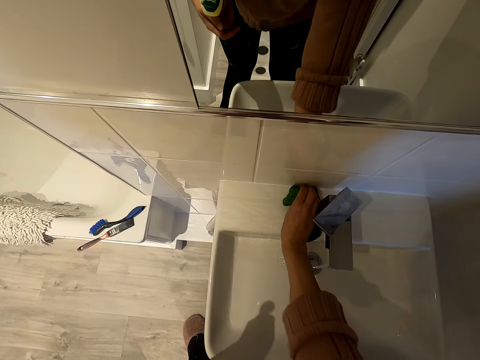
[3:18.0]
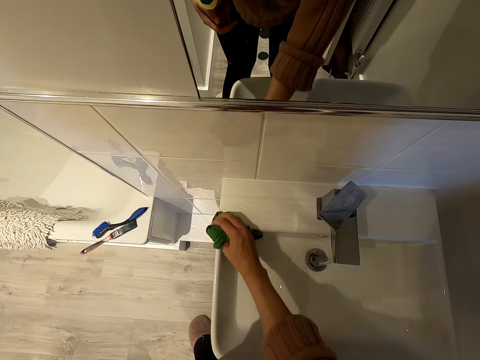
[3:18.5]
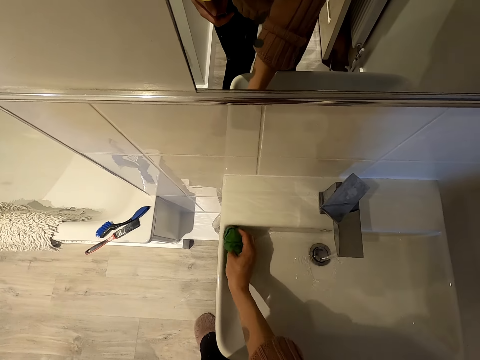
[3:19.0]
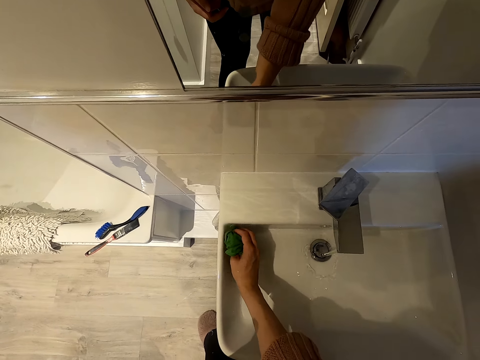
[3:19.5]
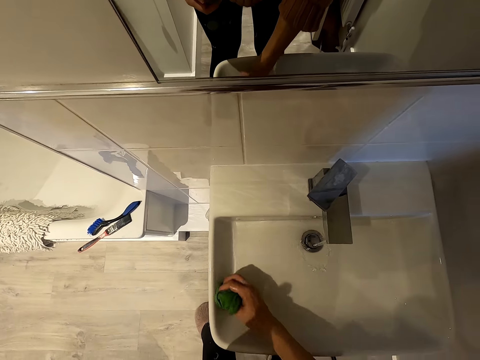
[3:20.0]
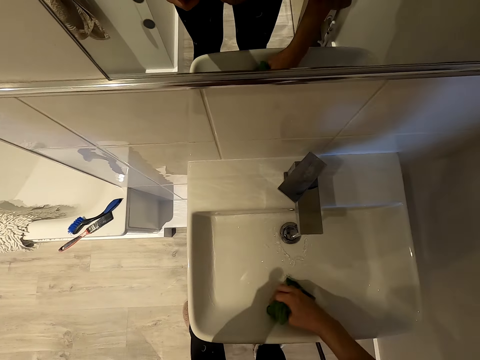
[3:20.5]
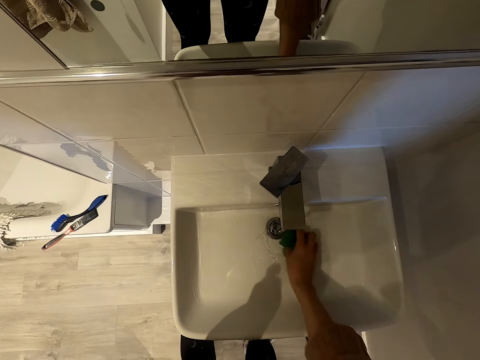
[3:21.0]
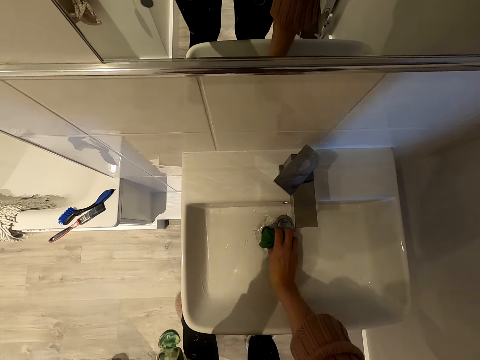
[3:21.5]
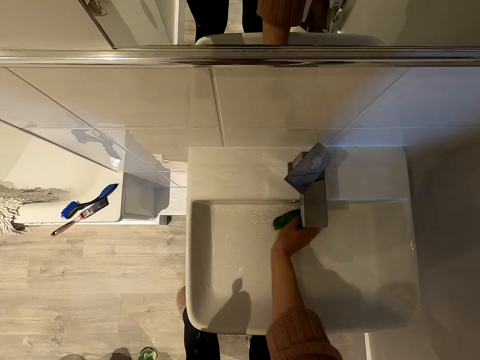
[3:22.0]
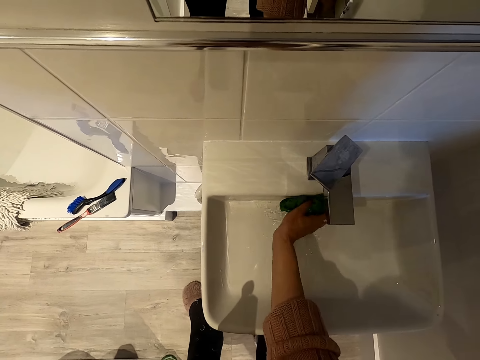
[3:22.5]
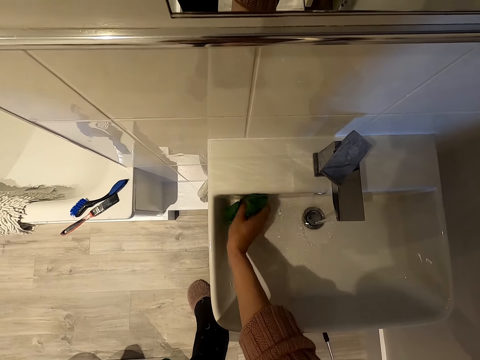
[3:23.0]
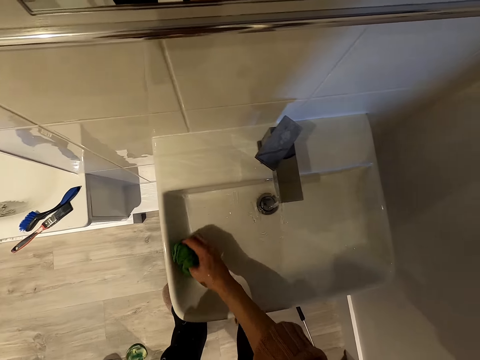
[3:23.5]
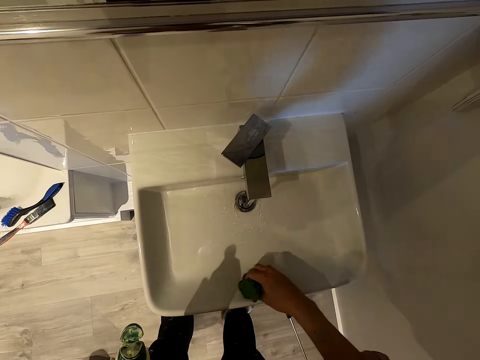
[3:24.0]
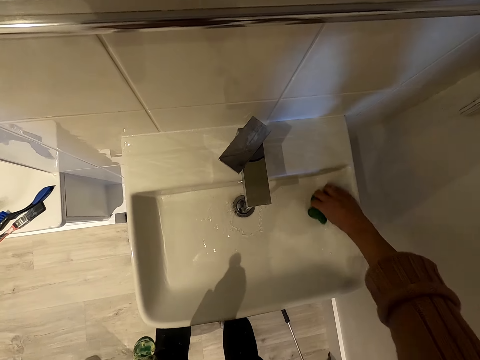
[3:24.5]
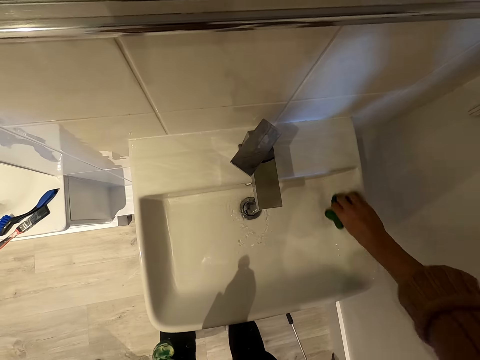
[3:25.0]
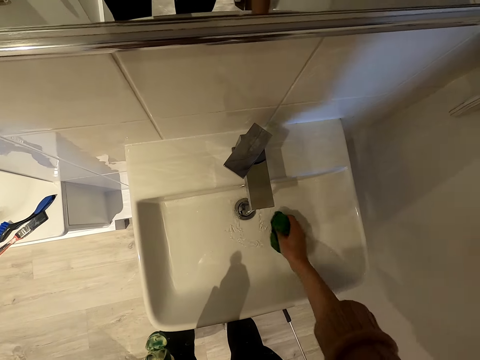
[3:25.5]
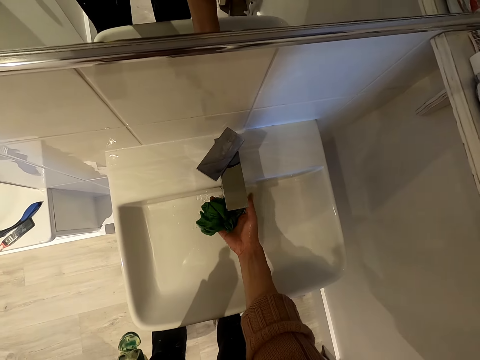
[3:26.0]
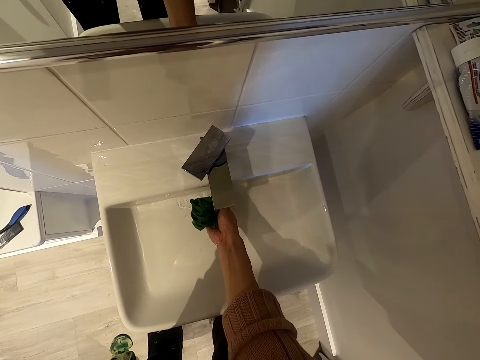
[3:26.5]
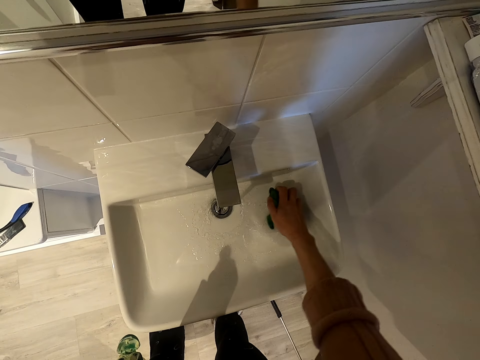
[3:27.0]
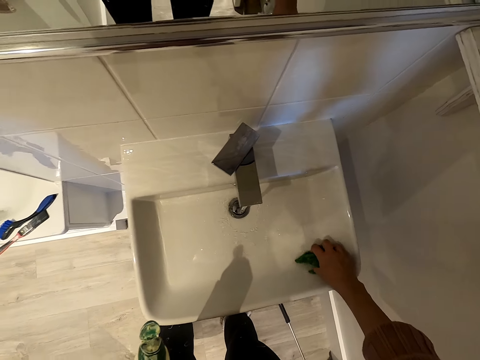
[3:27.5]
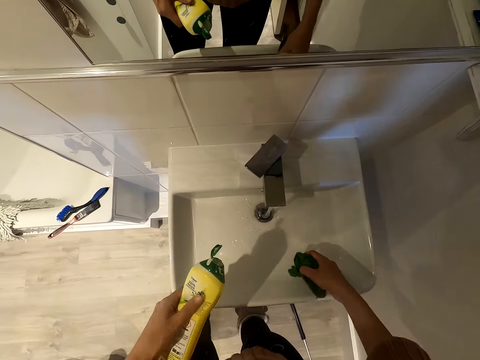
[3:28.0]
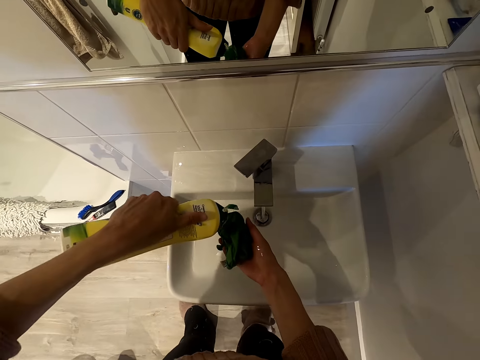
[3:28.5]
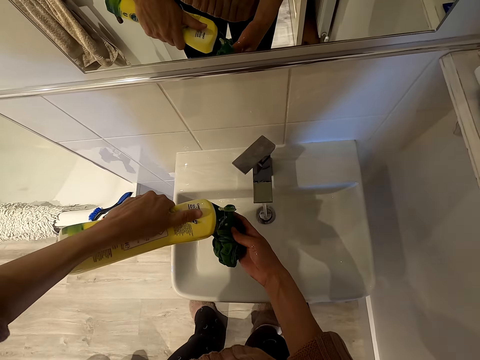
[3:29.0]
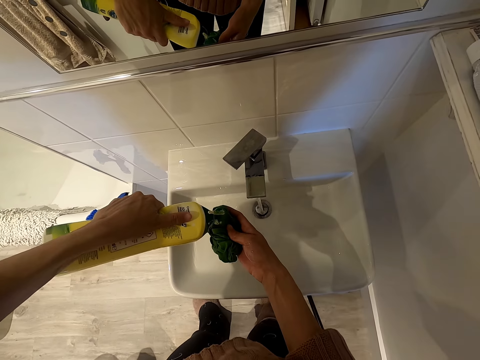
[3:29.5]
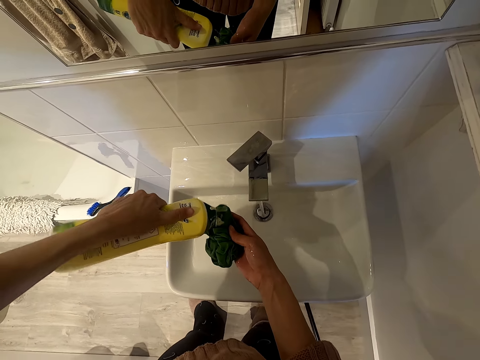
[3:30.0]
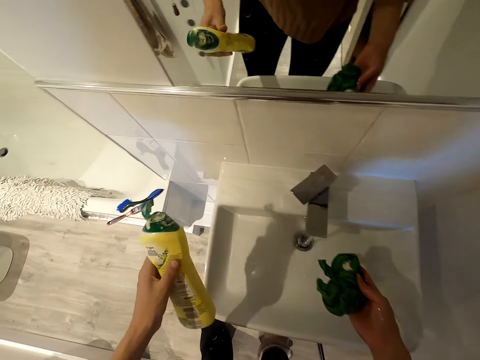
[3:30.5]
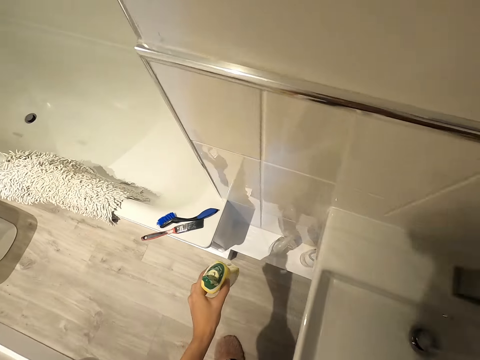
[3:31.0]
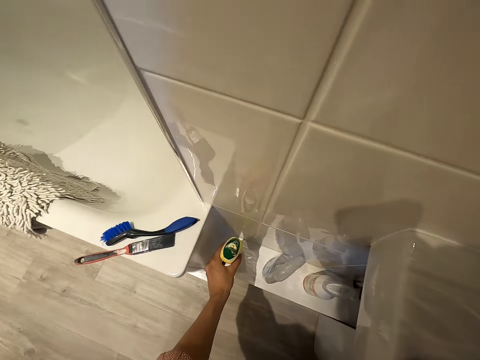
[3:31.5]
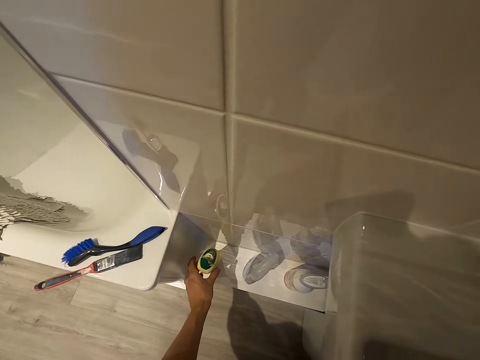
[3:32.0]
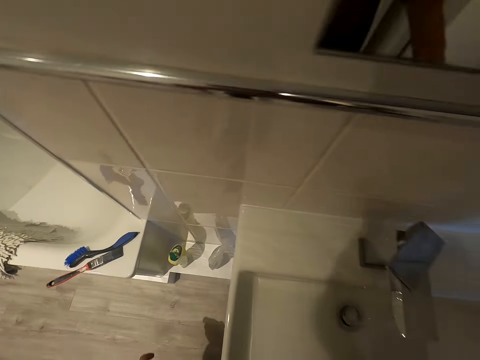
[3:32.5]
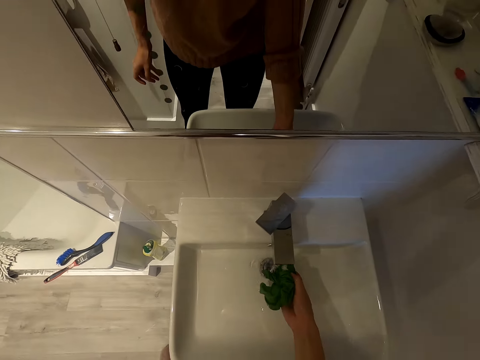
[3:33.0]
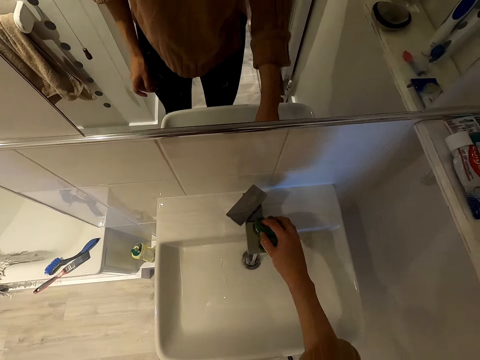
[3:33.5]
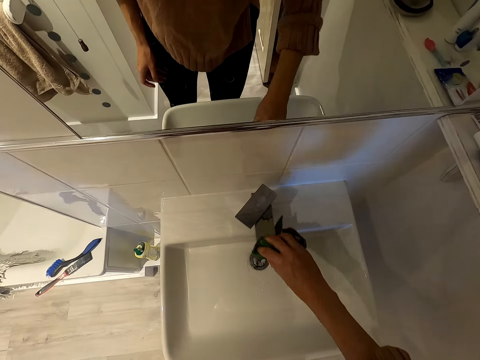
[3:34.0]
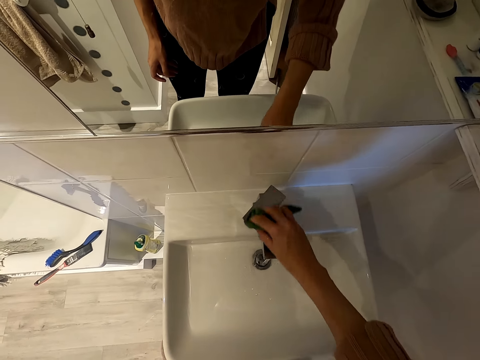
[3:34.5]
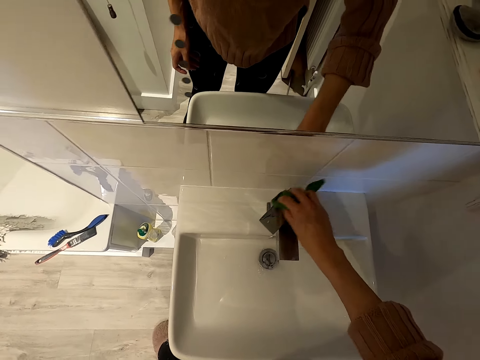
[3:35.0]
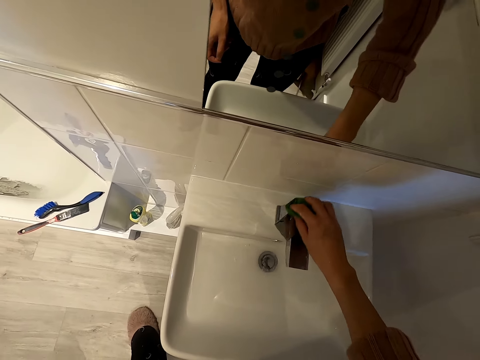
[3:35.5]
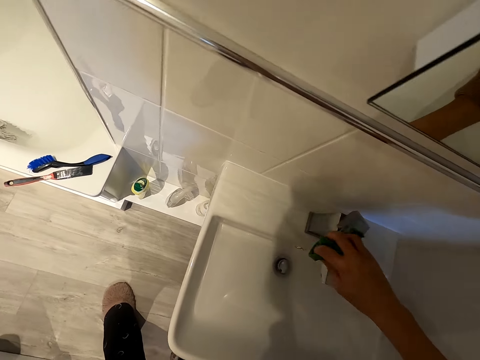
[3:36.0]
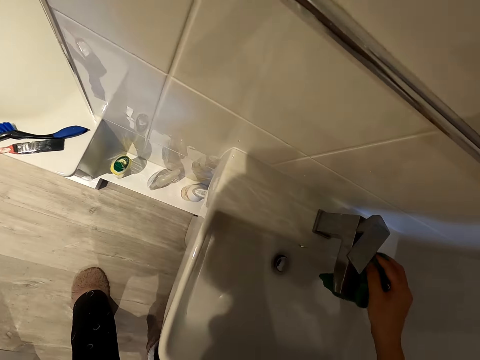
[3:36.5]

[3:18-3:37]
The camera wearer pours detergent on the wiper or cloth. They return the detergent to the surface. They wipe the surface with the cloth.

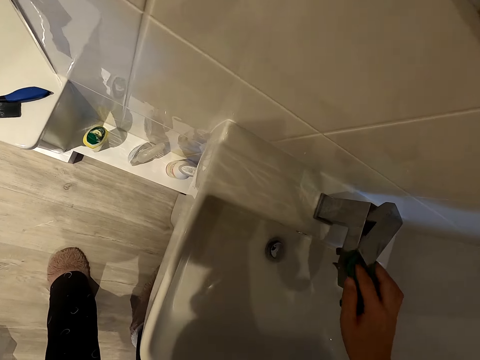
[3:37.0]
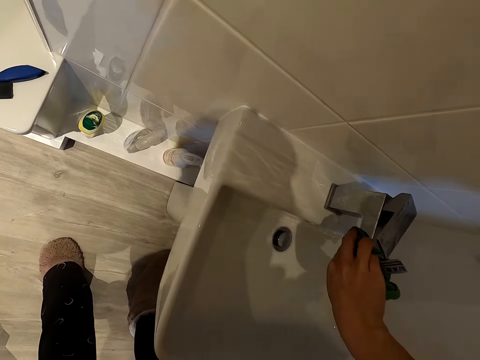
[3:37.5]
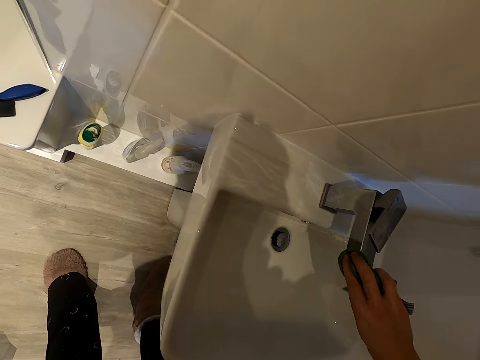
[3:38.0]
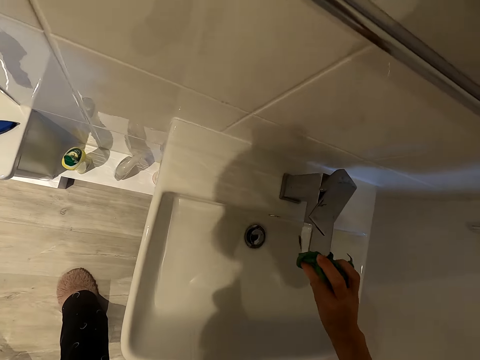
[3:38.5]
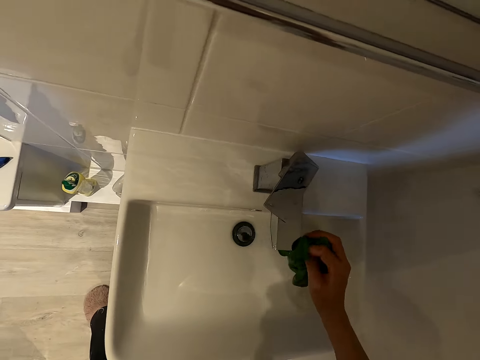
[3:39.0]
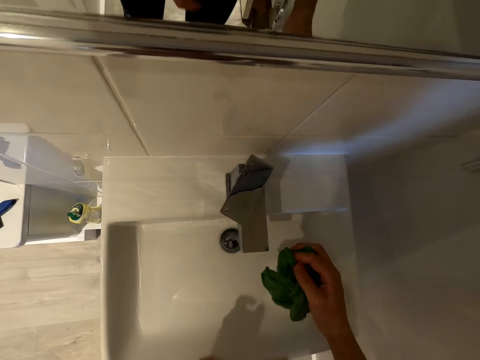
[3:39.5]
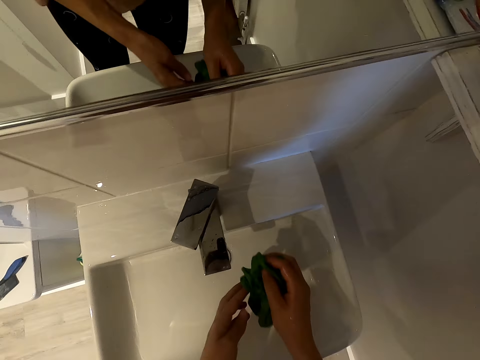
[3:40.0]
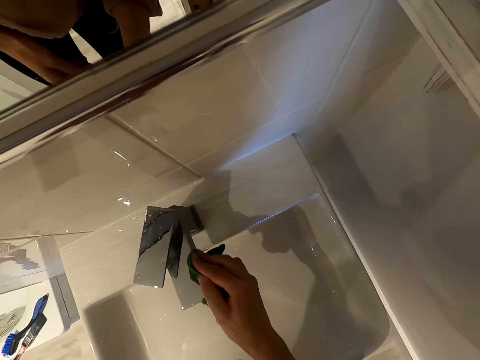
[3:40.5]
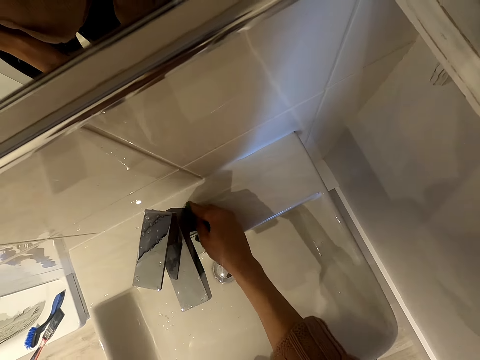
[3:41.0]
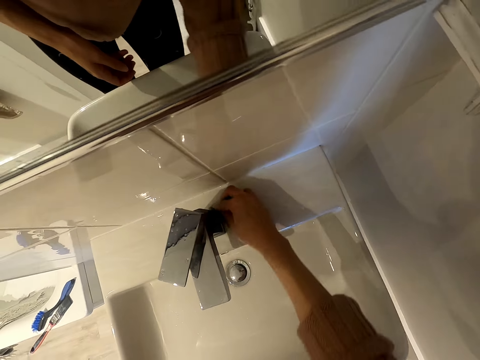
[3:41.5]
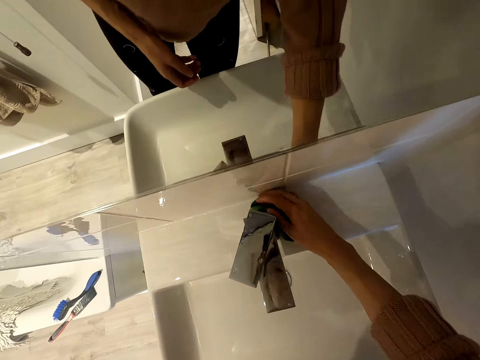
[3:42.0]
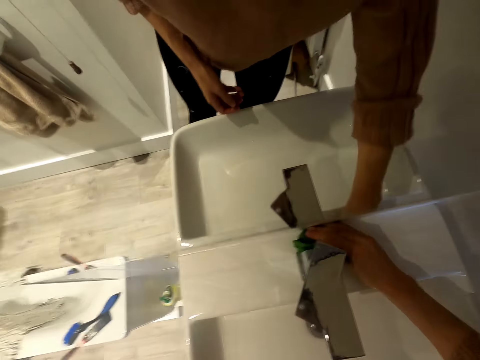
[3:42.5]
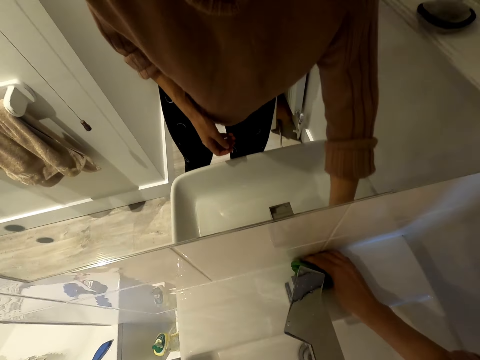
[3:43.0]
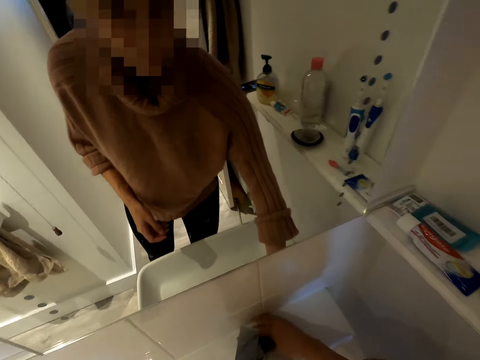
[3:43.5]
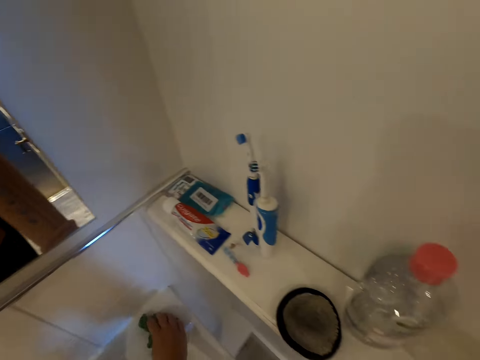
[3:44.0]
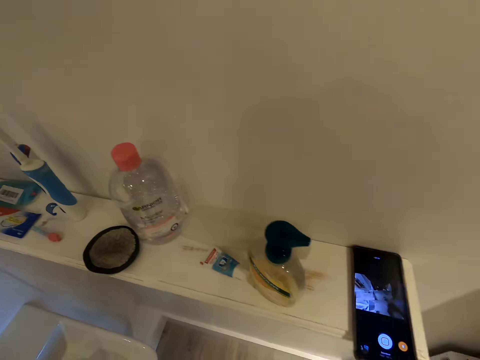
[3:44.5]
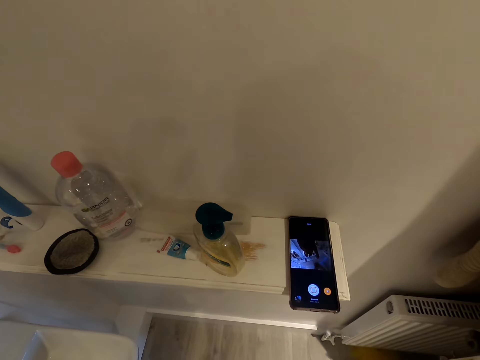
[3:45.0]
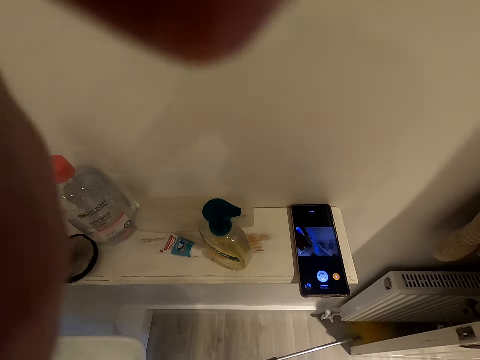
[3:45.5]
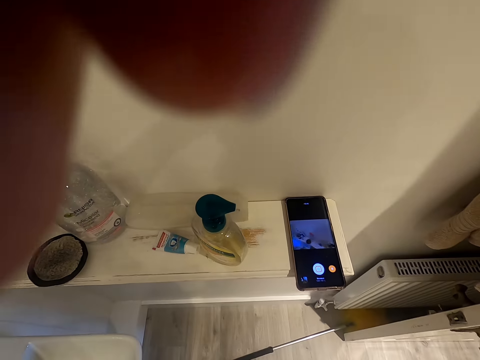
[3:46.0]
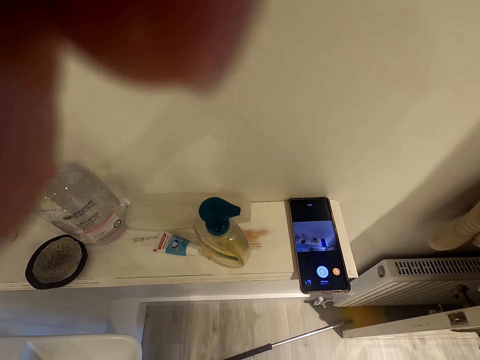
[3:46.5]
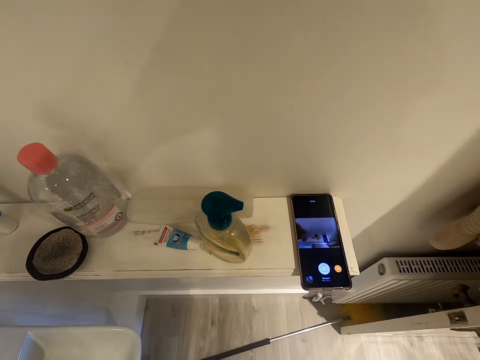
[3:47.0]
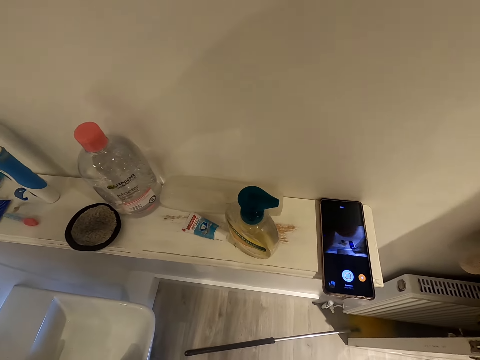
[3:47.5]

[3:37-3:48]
The camera wearer adjusts the camera with a hand.
